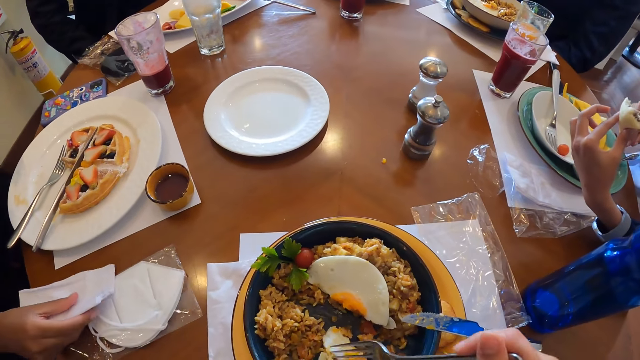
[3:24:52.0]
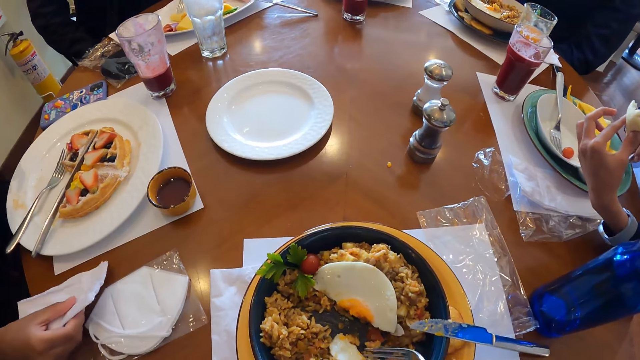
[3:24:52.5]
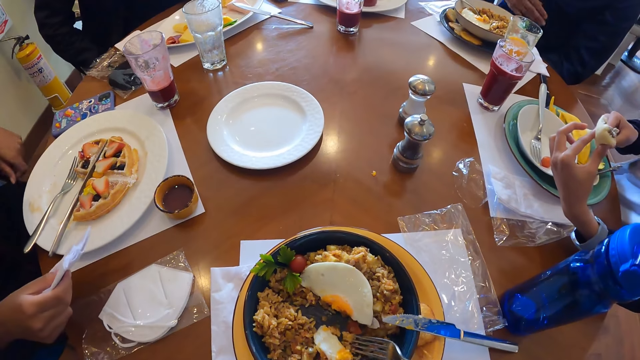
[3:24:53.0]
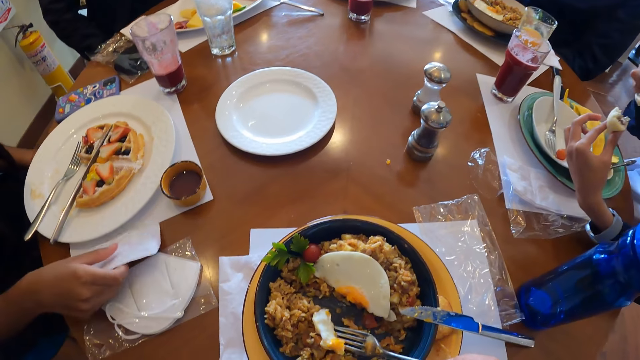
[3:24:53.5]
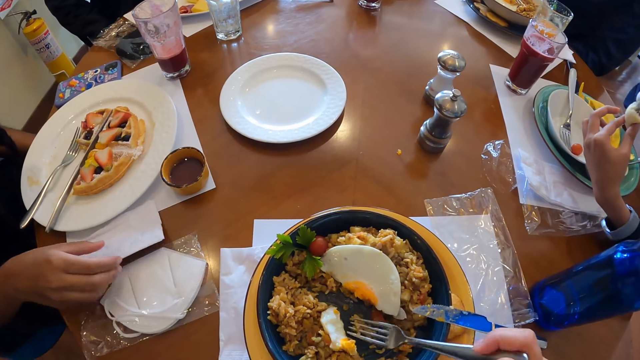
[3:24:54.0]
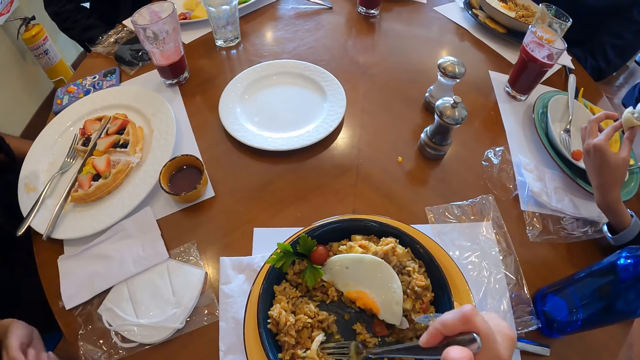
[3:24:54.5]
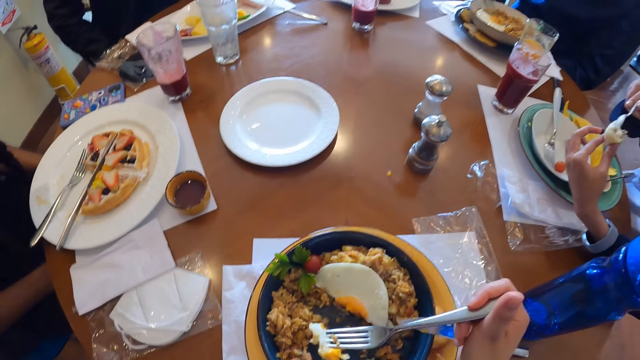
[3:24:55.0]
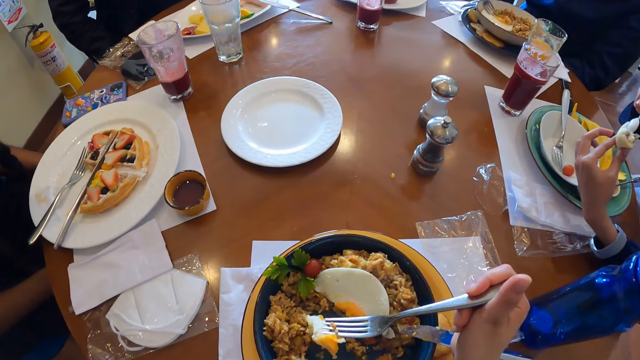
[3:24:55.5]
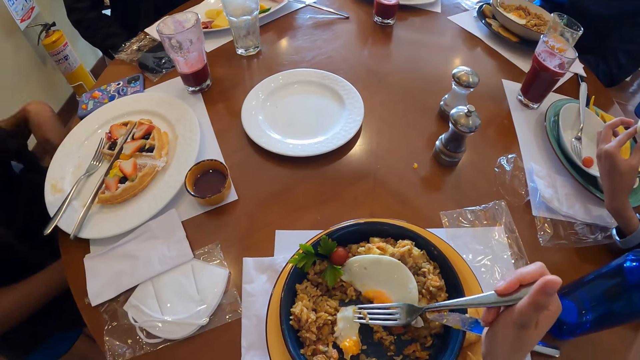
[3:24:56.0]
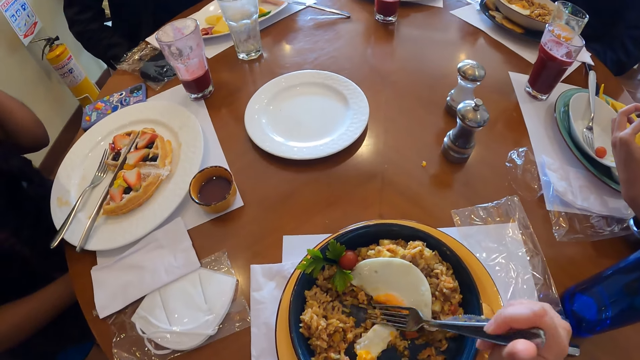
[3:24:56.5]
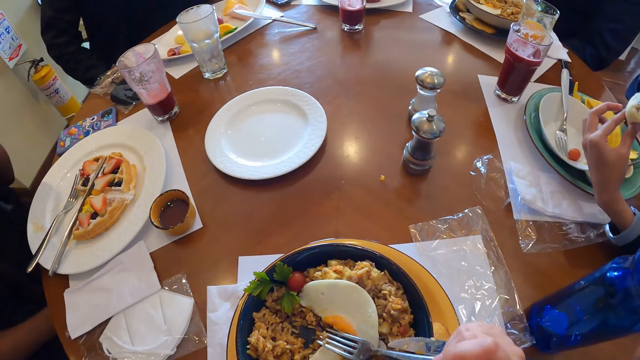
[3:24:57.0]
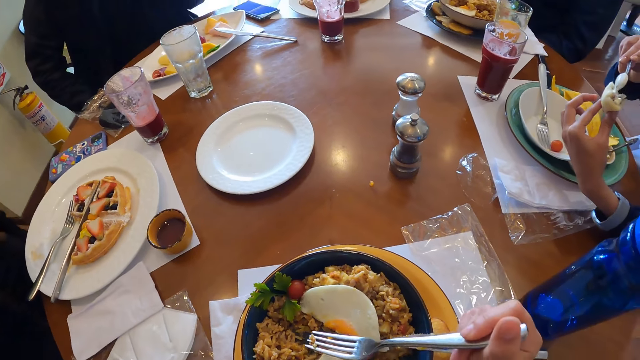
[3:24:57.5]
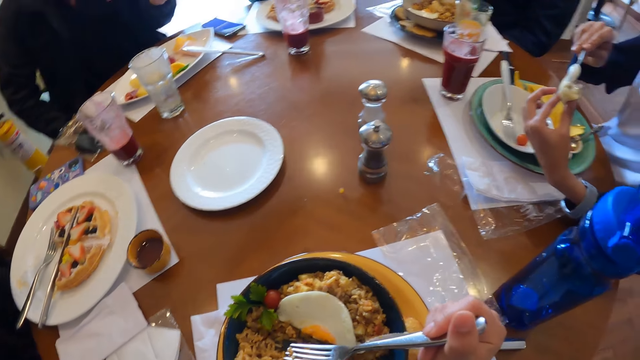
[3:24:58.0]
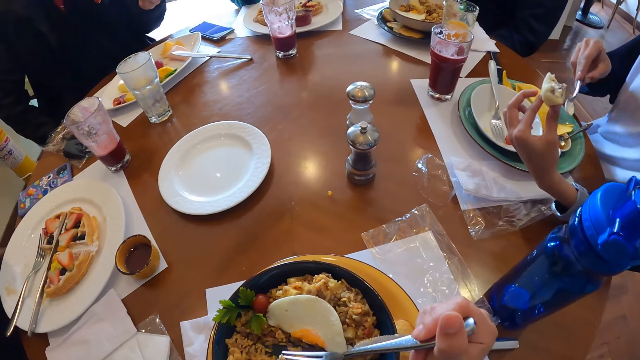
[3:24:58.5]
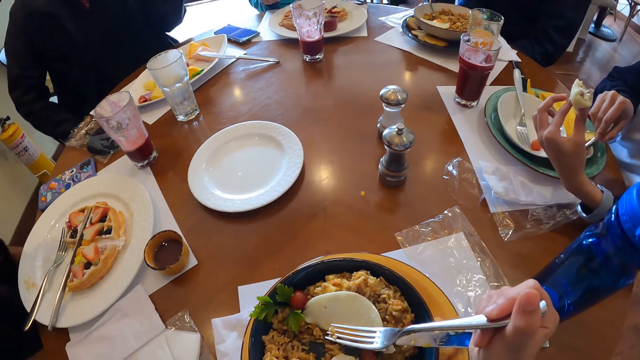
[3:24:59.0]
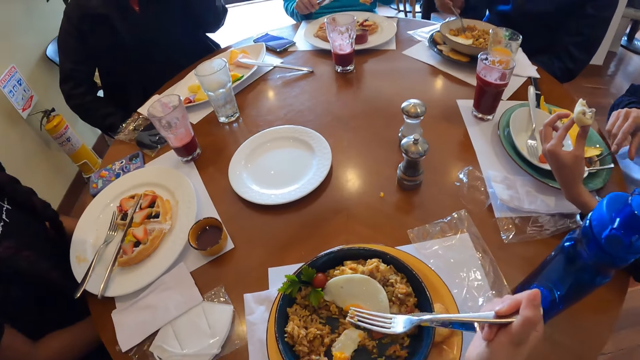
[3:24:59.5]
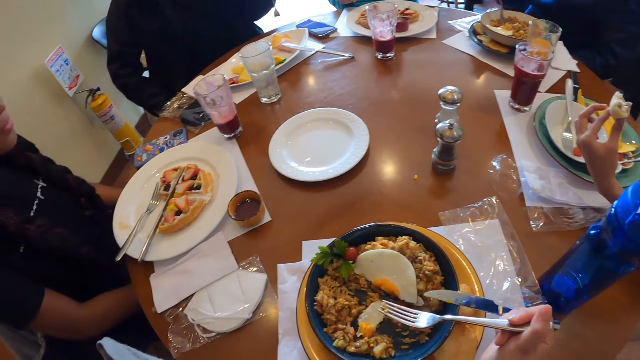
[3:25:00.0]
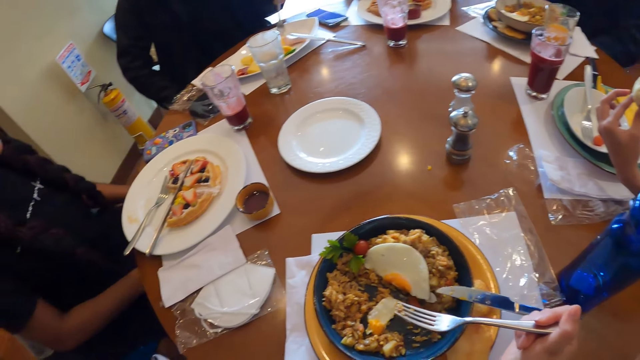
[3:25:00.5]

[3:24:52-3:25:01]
The man takes sauce from the container on the table with the spoon in his right hand. The woman drops the serviette on the table with her right hand. The man applies the sauce on the snack in his left hand with the spoon in his right hand. The camera wearer adjusts an egg. They look around on the table. The man drops the spoon in his right hand into the container of cheese sauce on the table.

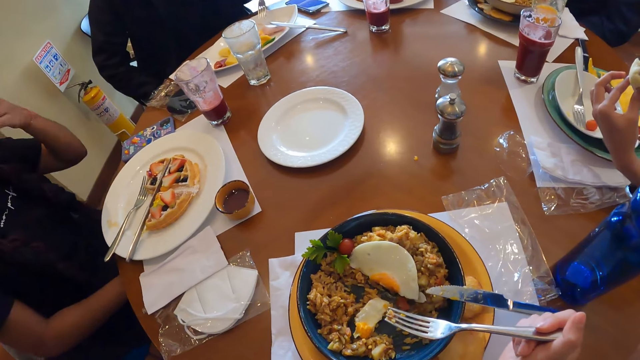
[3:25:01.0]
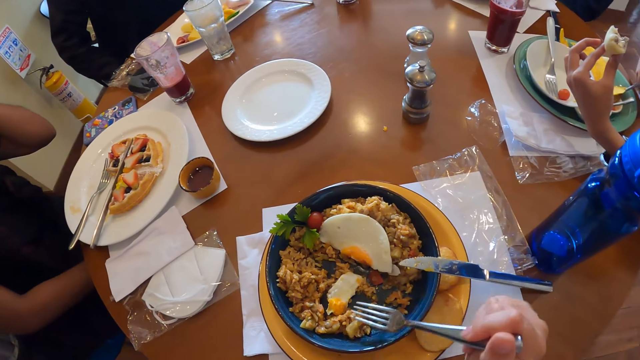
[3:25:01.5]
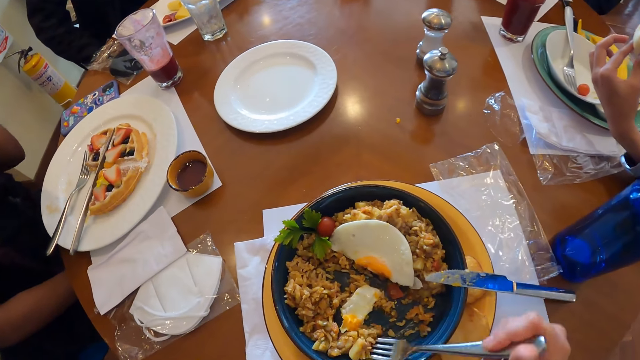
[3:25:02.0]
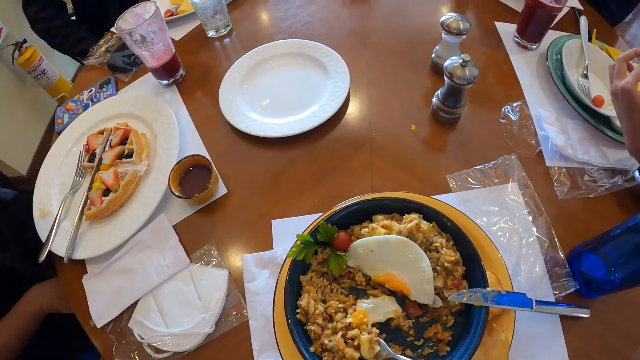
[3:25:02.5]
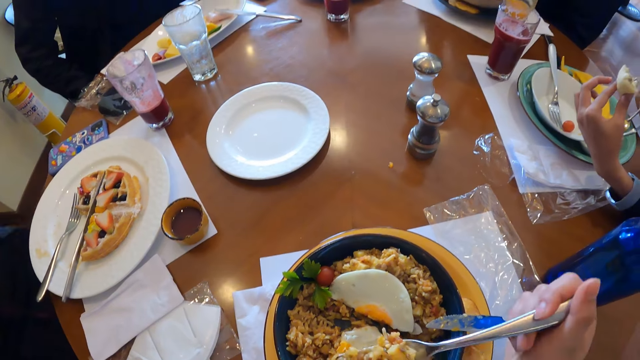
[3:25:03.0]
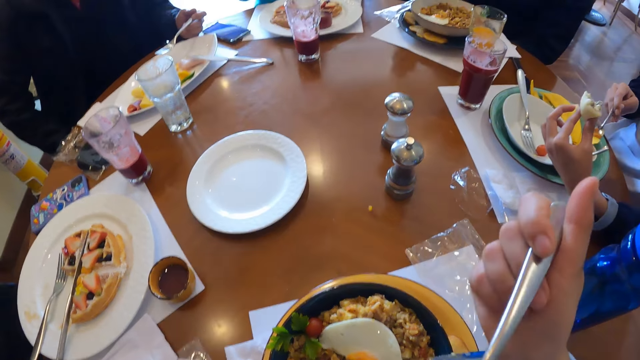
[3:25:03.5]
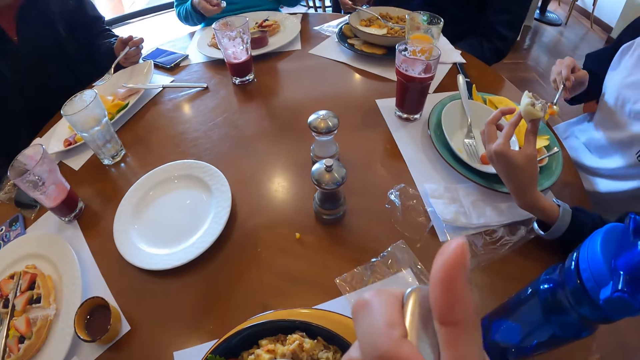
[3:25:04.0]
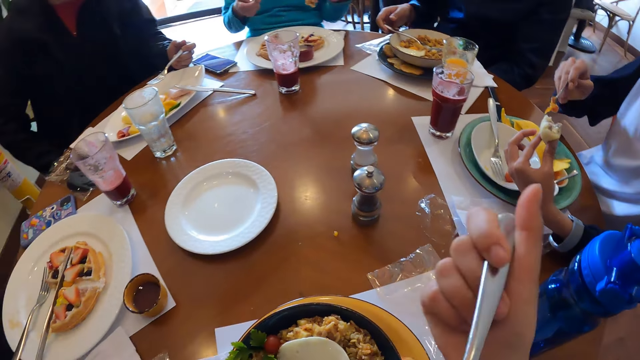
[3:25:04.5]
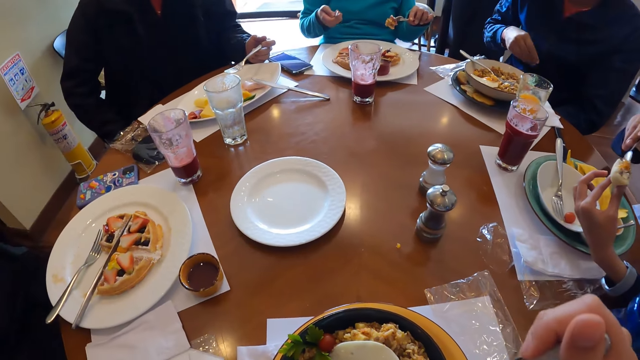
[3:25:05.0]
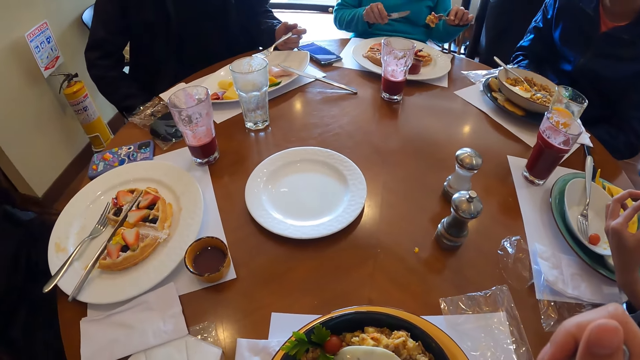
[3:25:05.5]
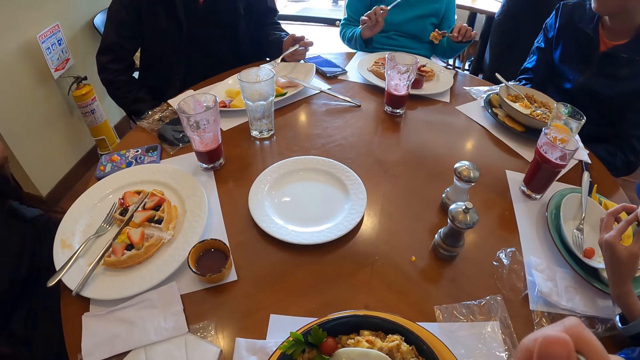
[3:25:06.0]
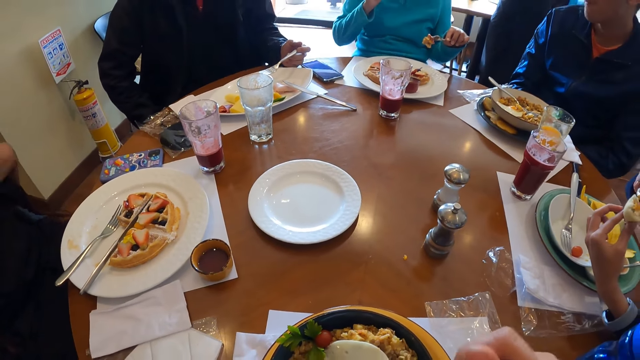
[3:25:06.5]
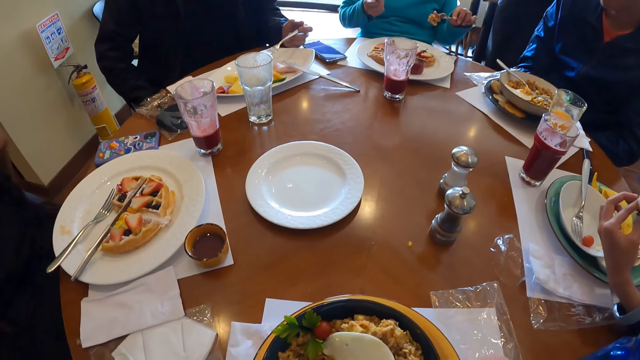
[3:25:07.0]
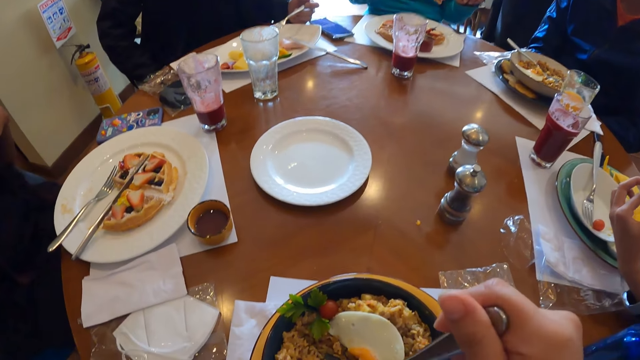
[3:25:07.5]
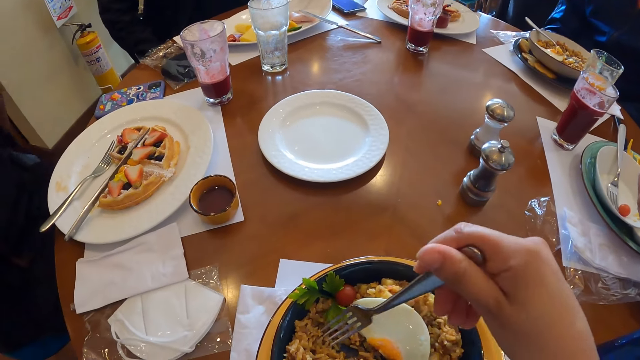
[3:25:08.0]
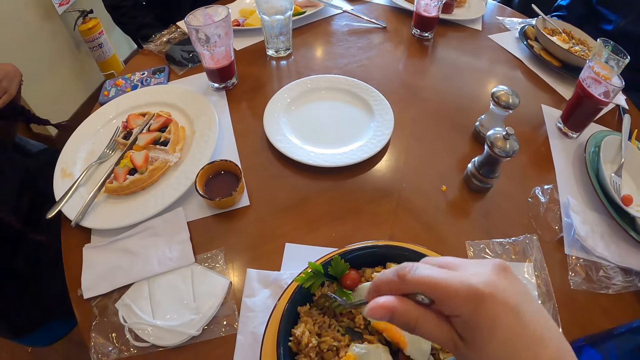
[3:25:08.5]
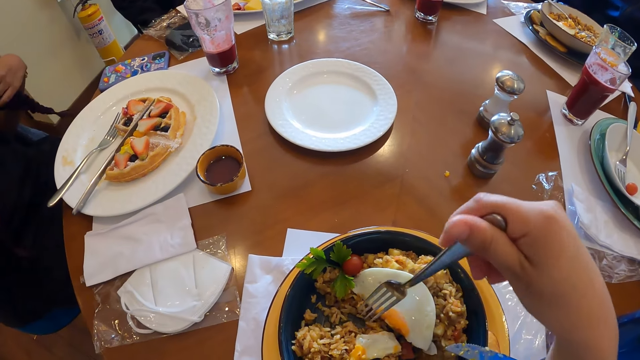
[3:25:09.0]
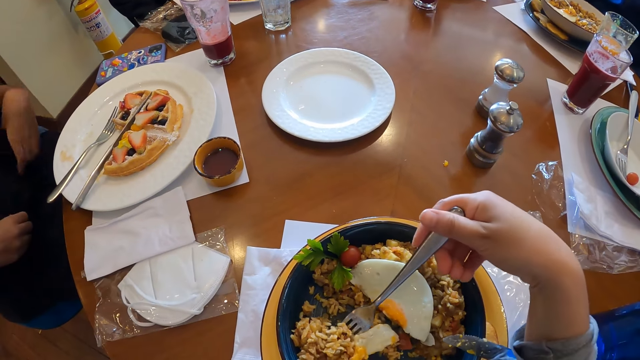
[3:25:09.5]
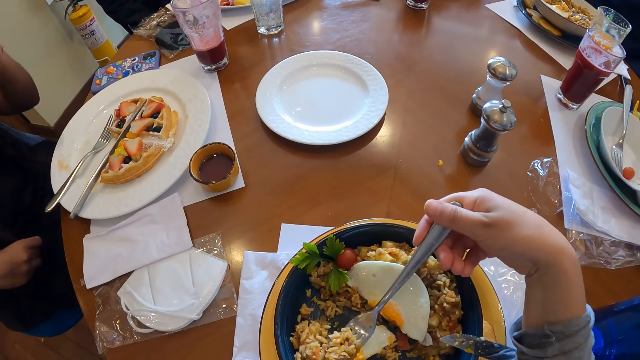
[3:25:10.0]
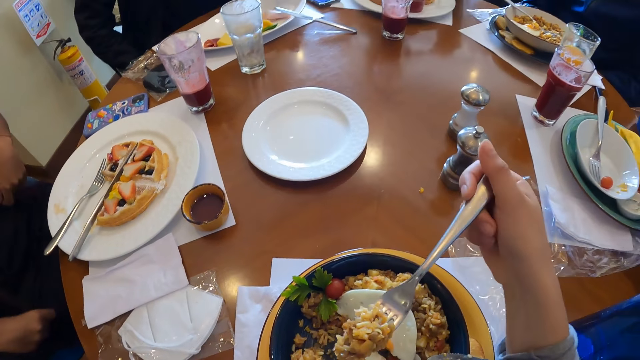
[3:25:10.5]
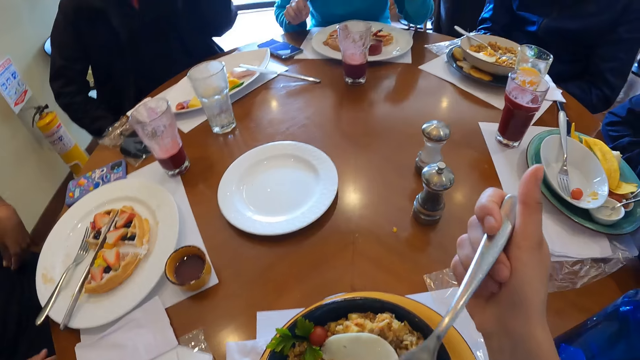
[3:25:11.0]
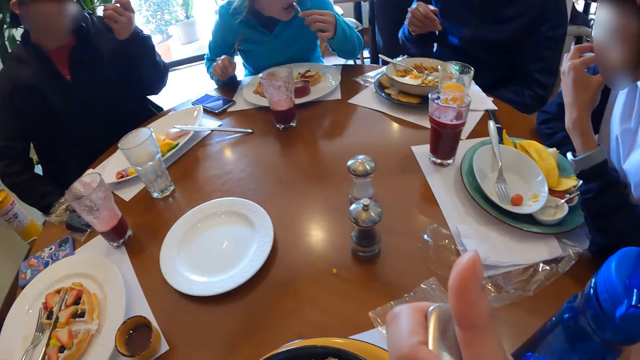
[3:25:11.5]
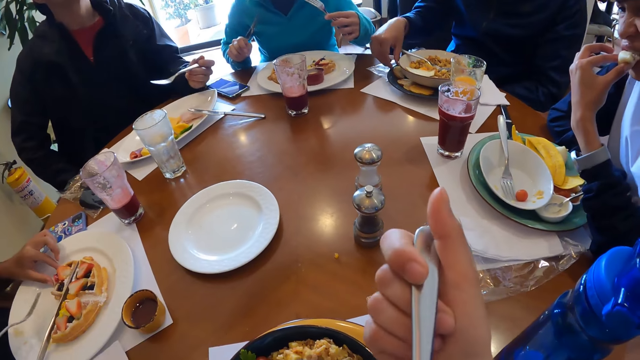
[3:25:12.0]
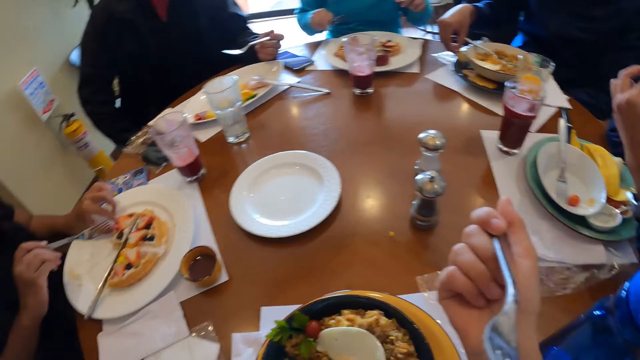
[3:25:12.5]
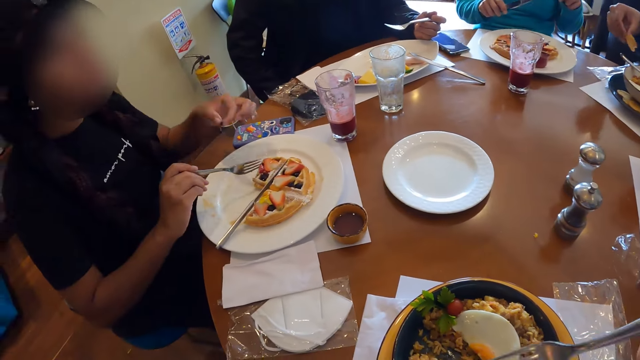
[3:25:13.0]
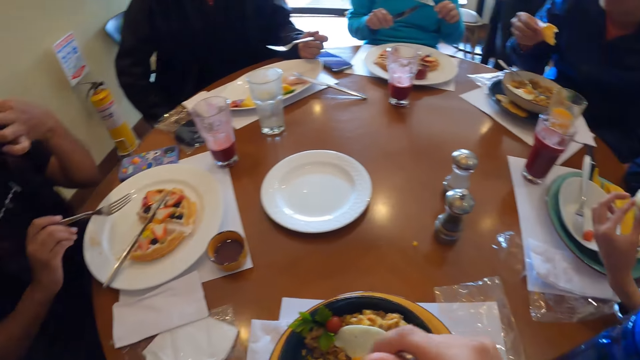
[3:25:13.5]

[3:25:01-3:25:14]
The camera wearer takes food from the plate with the fork or fork spoon in his right hand. A man takes sauce from the container on the table with the spoon in his right hand. The camera wearer eats food using the fork spoon. Another man drops the fork in the plate with his right hand. The first man applies the sauce on the snack in his left hand with the spoon in his right hand. The camera wearer looks around on the table. He takes food from the plate with the fork in his right hand. He gathers food with the fork spoon. He eats food using the fork spoon. A woman picks a waffle in the plate with her left hand. The other man picks flat bread from the plate on the table with his right hand. The woman puts the waffle in her mouth with her left hand.
